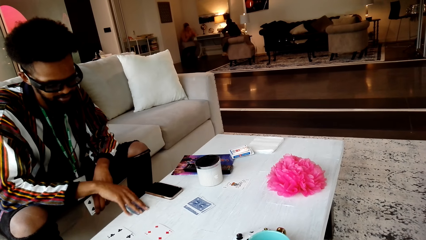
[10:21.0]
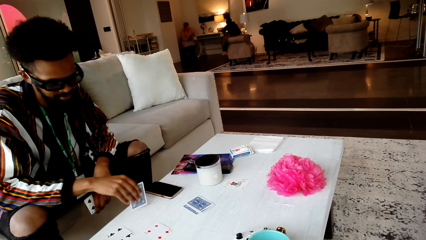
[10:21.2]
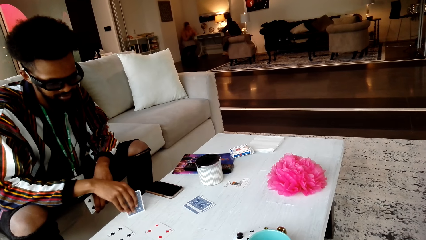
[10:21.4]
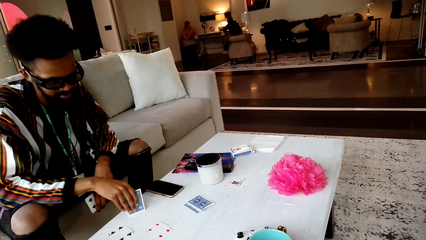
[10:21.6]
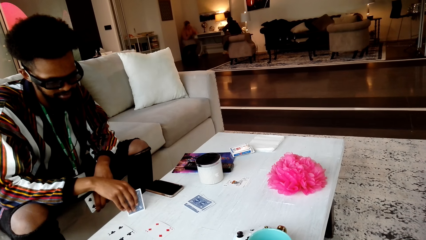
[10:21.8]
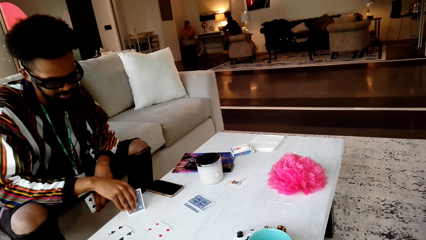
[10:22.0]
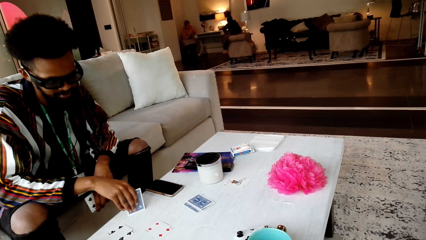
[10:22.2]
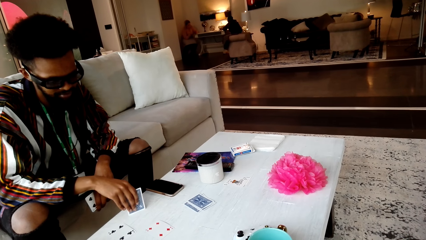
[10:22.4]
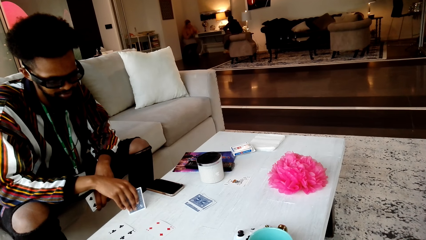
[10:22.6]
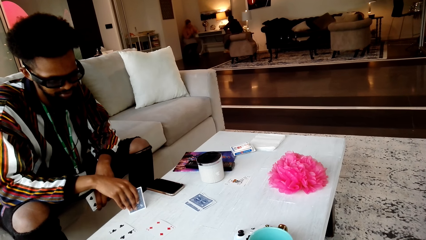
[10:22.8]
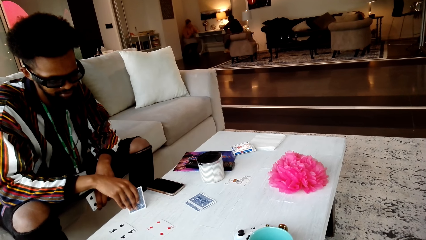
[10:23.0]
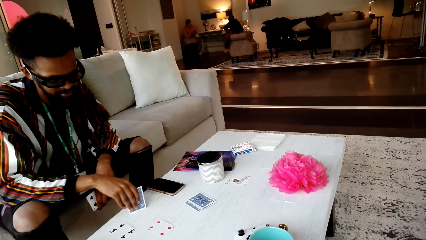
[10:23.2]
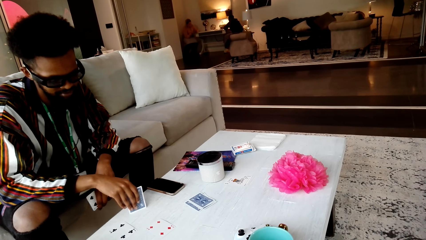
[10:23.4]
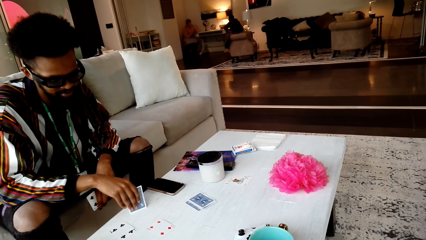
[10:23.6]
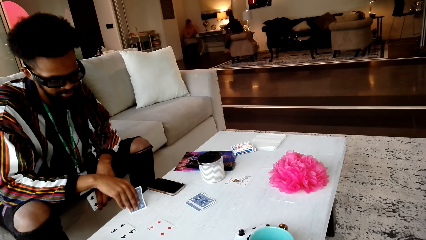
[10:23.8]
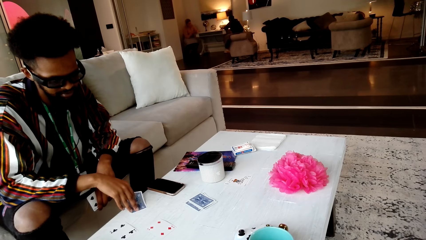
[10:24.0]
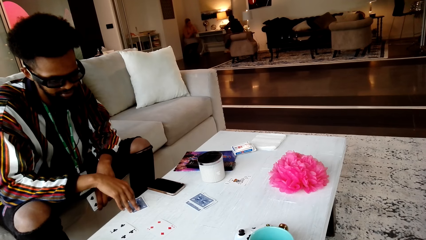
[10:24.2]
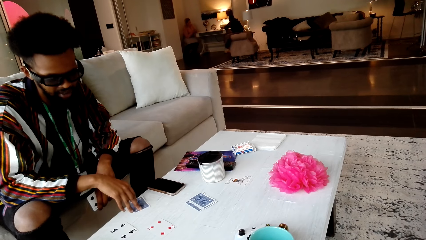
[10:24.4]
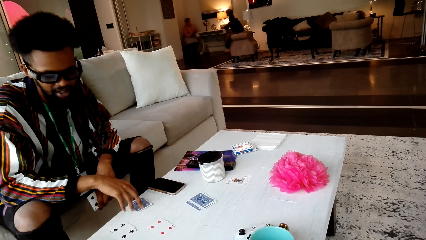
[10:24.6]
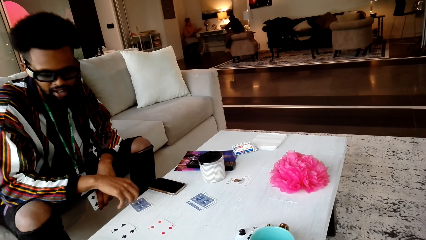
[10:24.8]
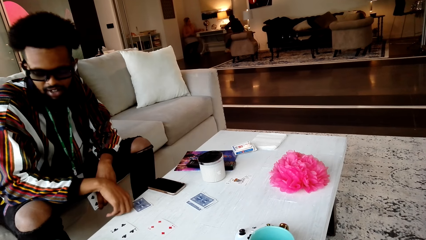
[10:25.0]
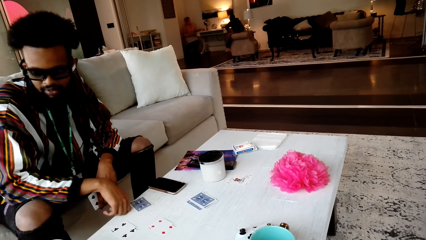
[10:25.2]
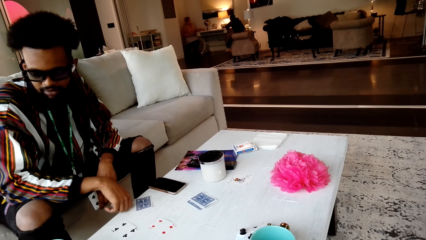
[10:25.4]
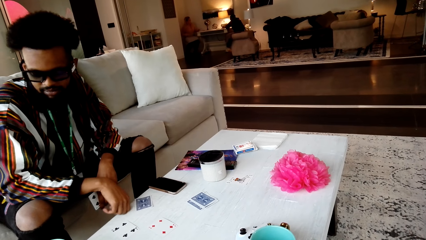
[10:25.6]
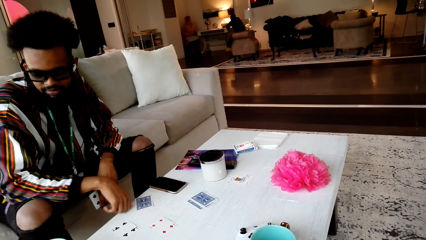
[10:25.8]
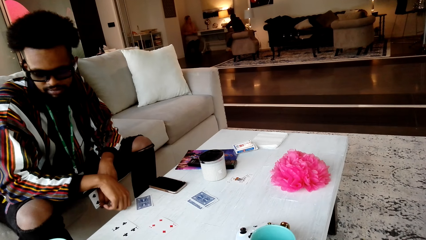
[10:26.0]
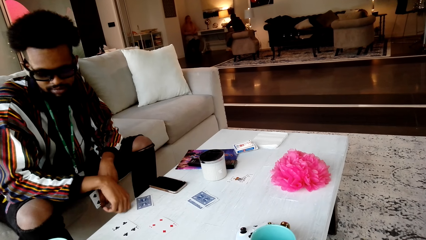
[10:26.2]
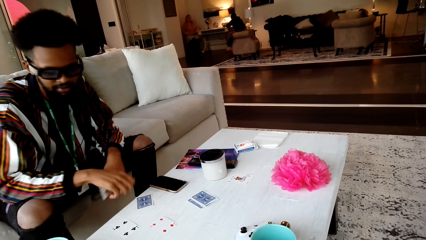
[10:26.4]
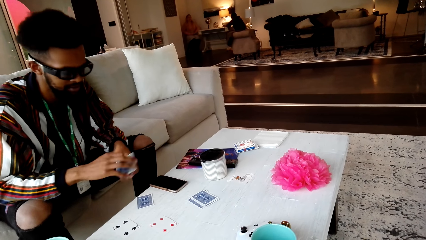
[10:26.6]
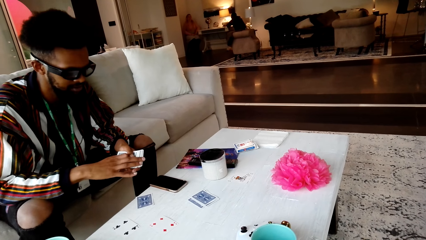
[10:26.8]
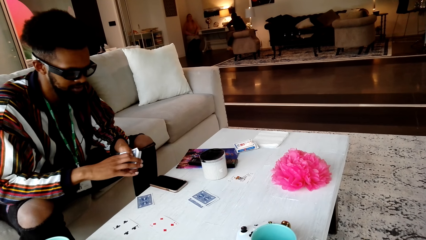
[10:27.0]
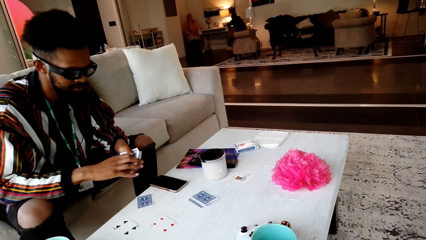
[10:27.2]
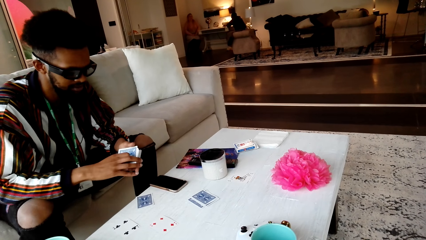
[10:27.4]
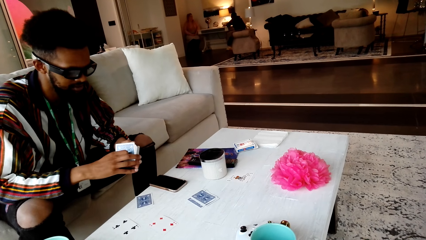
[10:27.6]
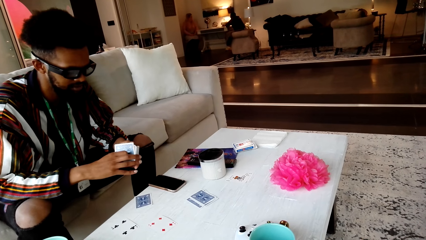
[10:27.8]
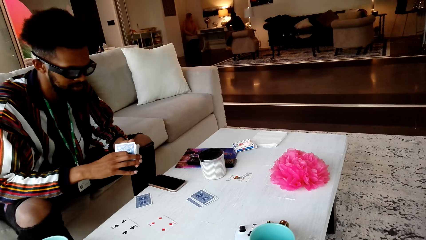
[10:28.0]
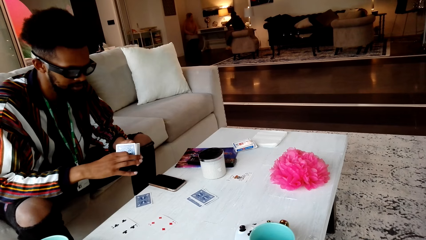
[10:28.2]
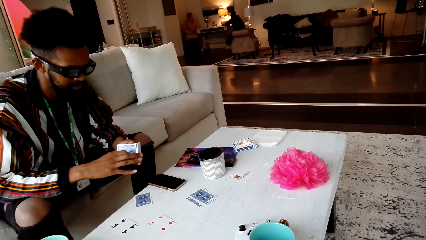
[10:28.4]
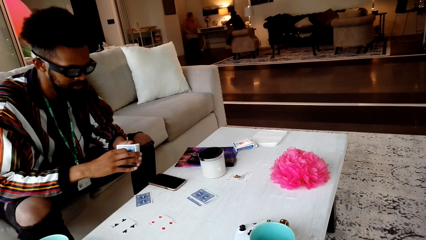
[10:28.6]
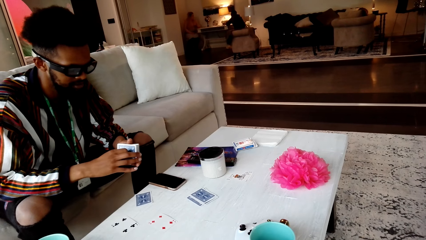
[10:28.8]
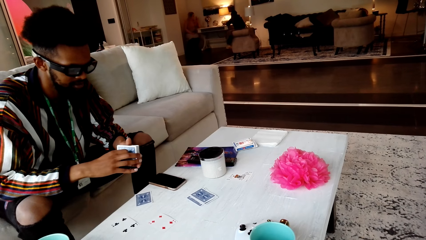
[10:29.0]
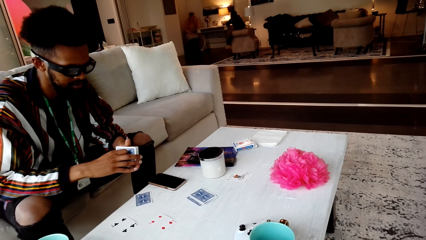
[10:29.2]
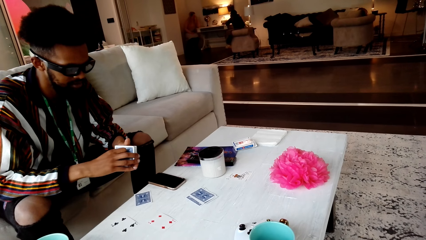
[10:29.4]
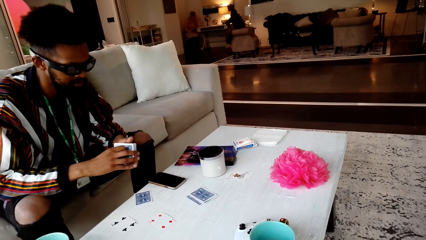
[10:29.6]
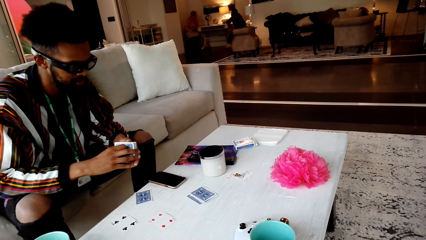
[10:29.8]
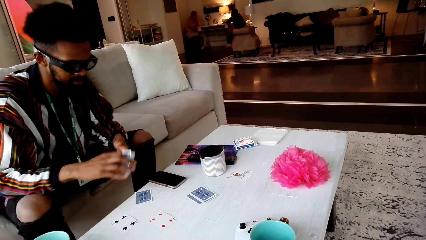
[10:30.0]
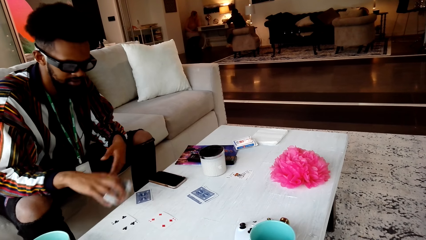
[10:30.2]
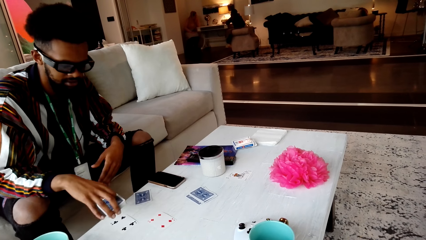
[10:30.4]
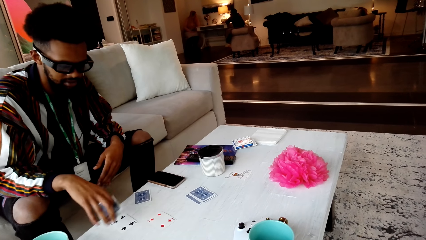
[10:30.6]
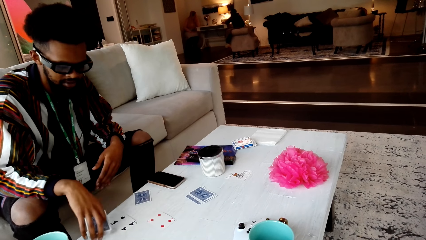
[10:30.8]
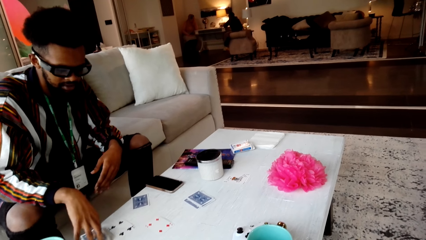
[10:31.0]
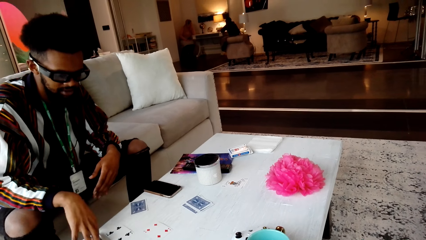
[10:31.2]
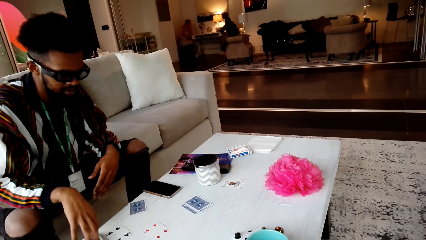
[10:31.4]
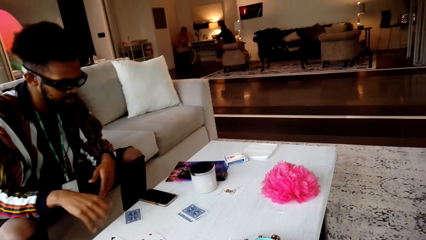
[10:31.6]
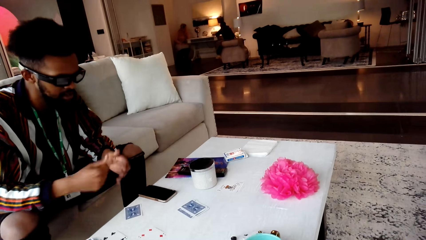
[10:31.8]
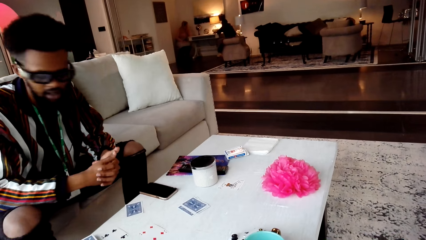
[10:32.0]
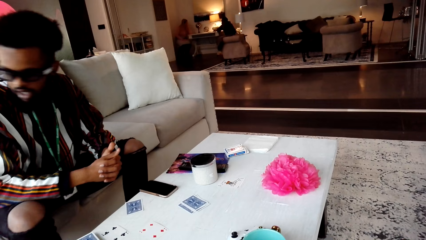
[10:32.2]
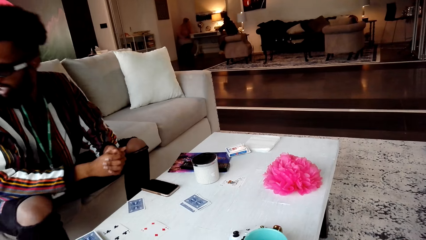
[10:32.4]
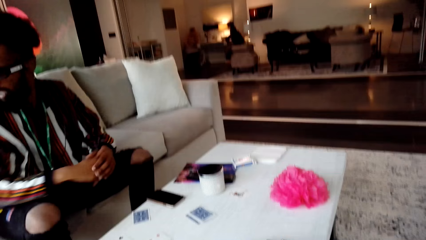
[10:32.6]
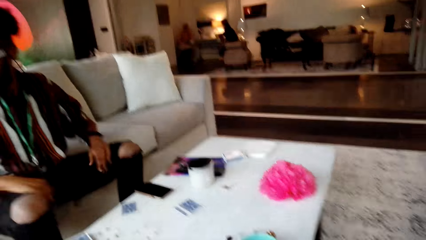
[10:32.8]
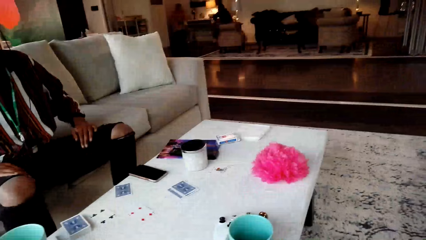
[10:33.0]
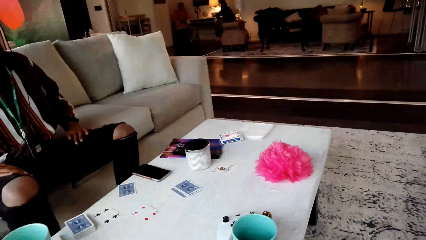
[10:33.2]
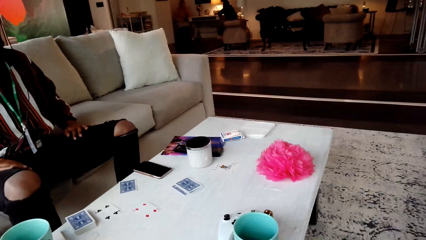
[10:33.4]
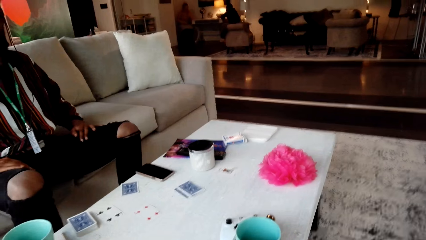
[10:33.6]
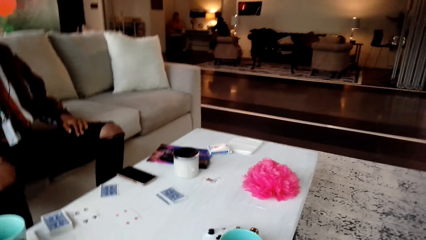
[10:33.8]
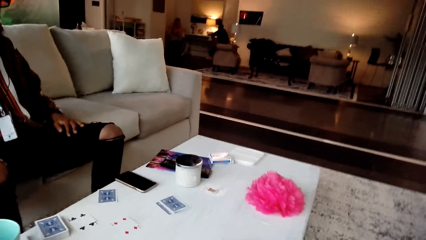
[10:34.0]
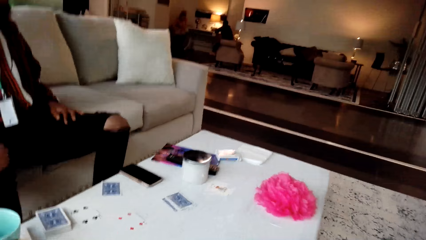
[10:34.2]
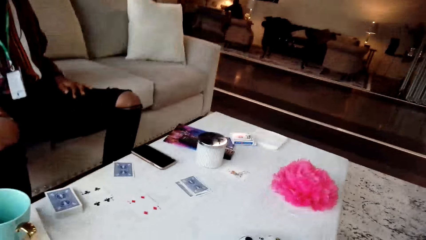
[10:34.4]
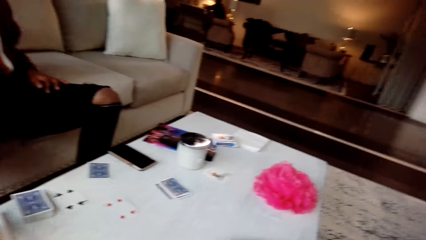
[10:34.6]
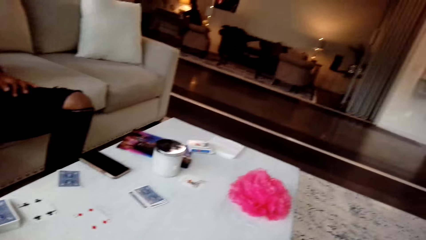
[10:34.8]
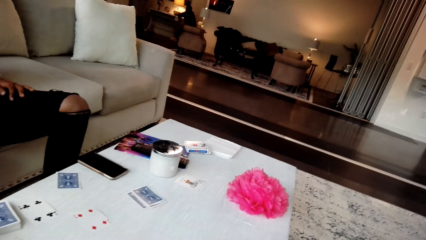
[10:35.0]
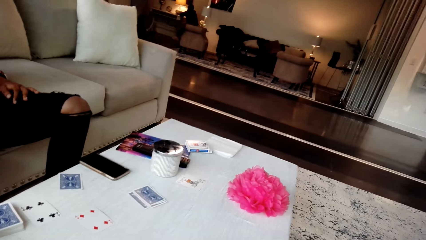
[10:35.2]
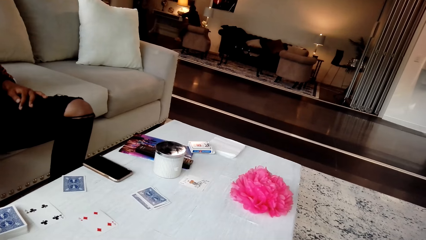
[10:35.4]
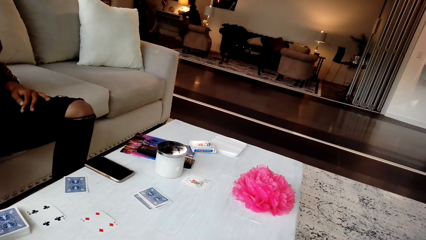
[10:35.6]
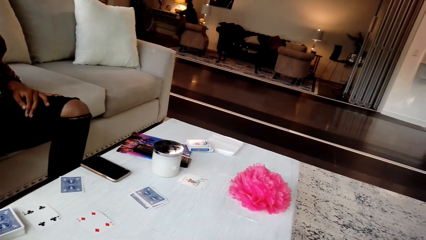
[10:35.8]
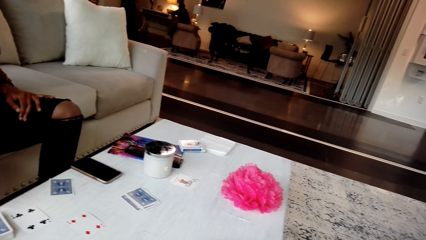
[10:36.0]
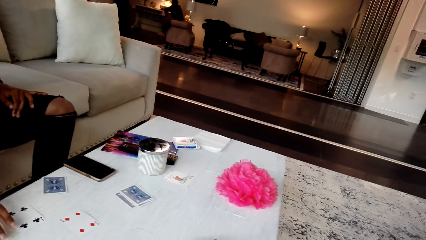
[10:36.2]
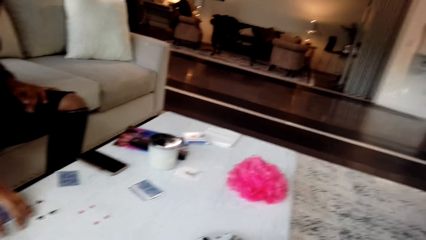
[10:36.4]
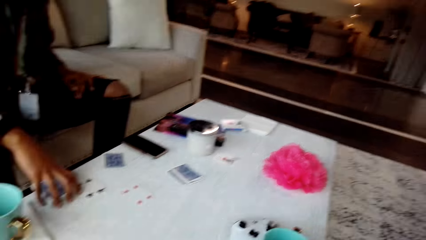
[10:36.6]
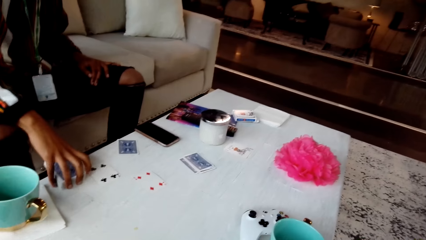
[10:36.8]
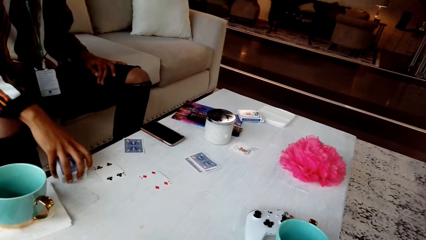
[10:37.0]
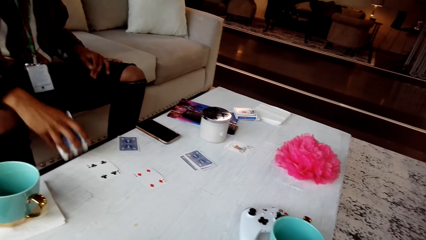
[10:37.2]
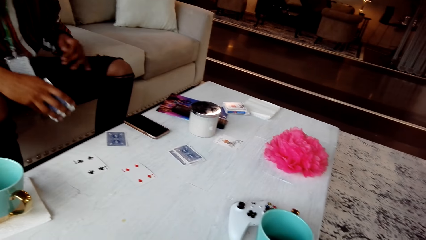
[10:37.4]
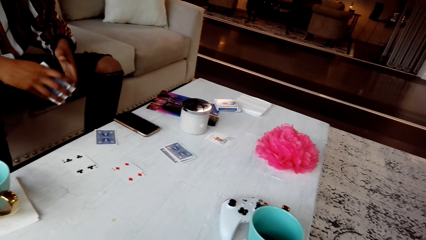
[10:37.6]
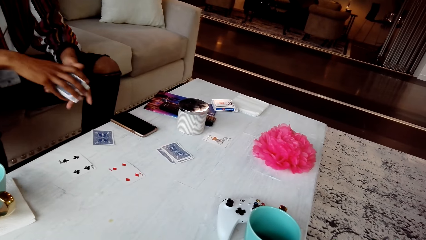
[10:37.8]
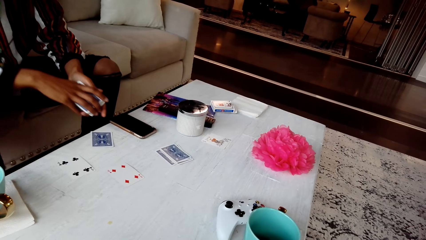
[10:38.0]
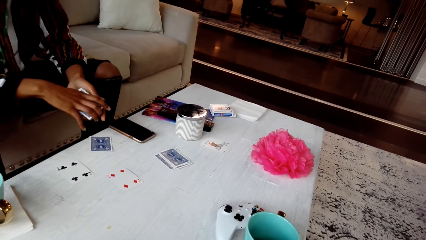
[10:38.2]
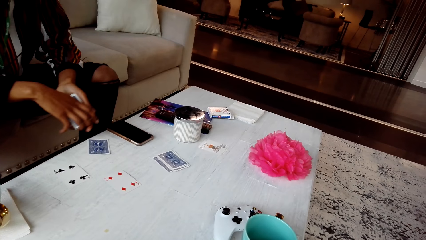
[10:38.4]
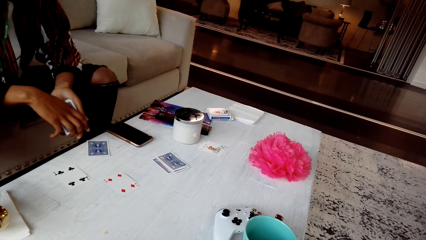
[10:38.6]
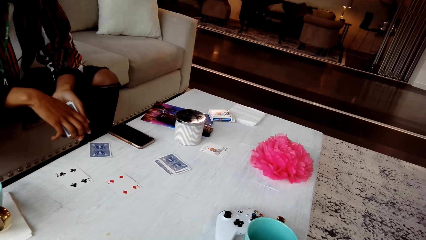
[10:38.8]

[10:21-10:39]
The man picks a card from the table. He holds cards on the table. He places a card on the table. He knocks a finger on the table. He holds cards. He places cards on the table. He turns around the chair. The camera wearer converses with the man. They look around the room. The man picks cards from the table.
